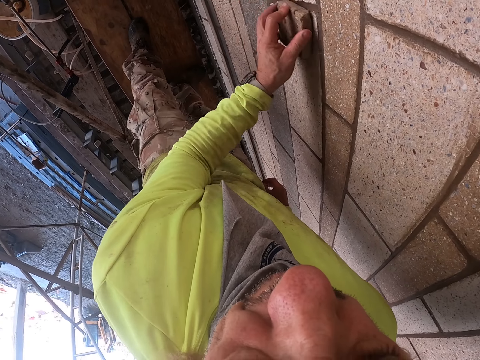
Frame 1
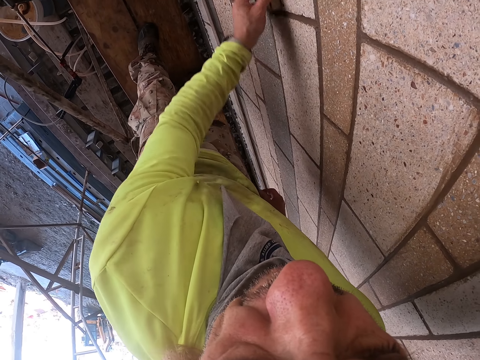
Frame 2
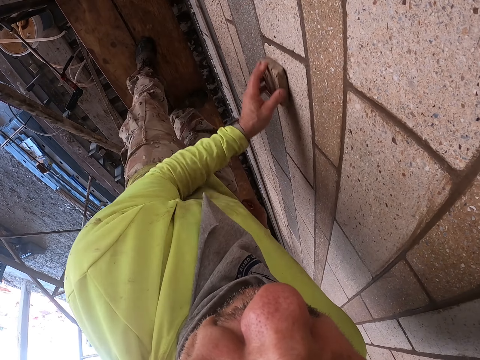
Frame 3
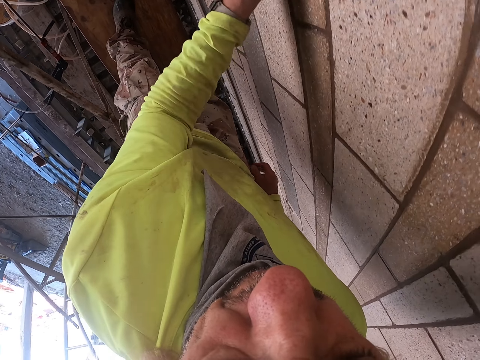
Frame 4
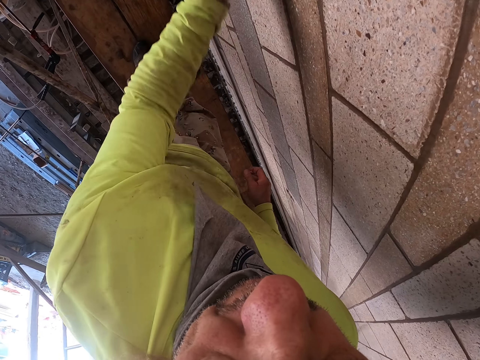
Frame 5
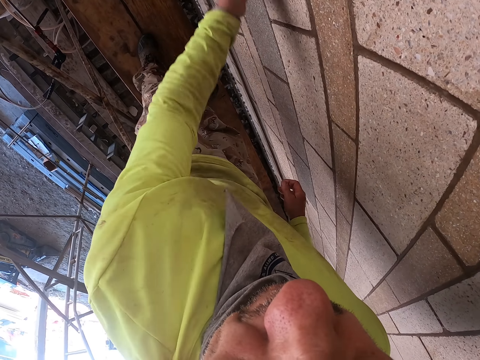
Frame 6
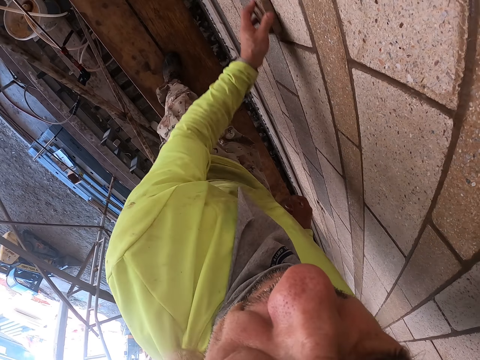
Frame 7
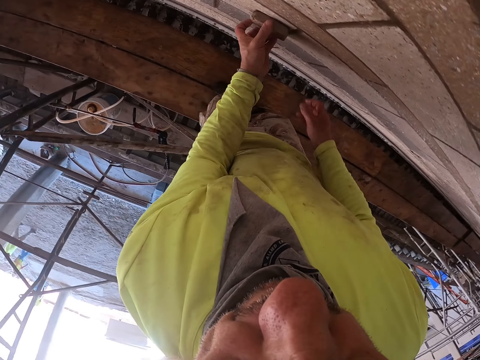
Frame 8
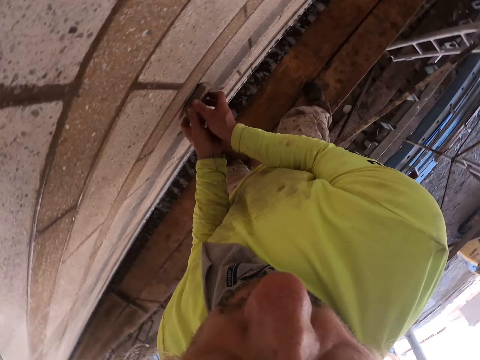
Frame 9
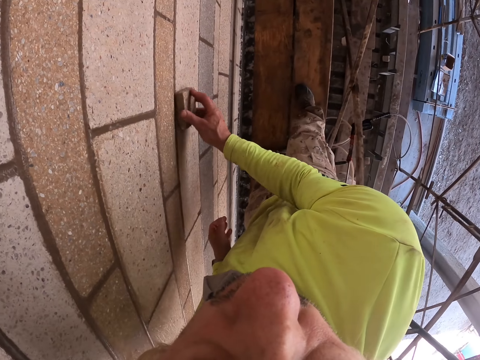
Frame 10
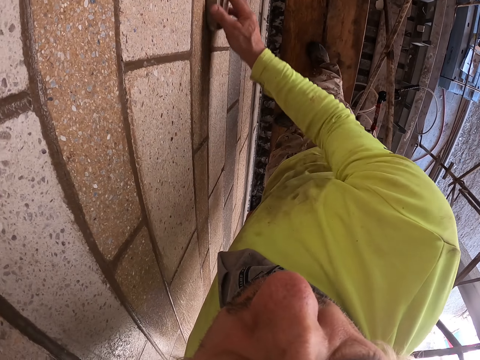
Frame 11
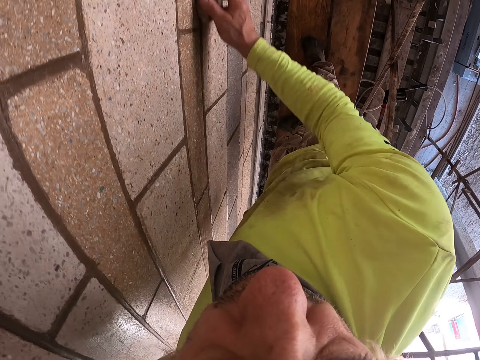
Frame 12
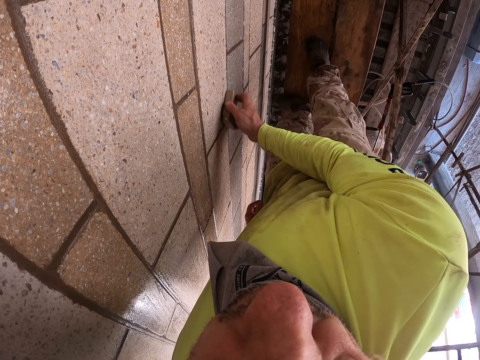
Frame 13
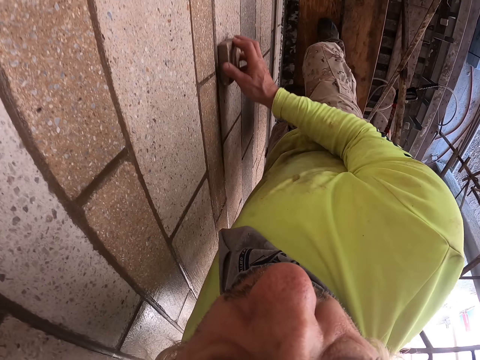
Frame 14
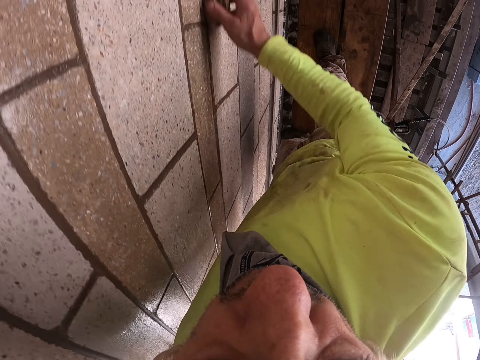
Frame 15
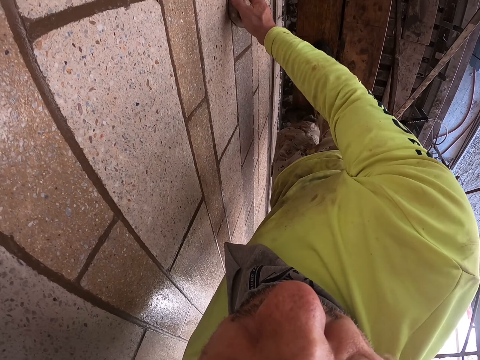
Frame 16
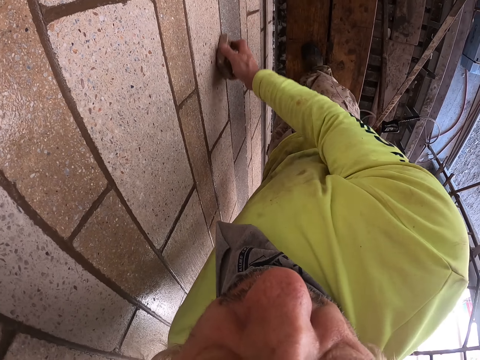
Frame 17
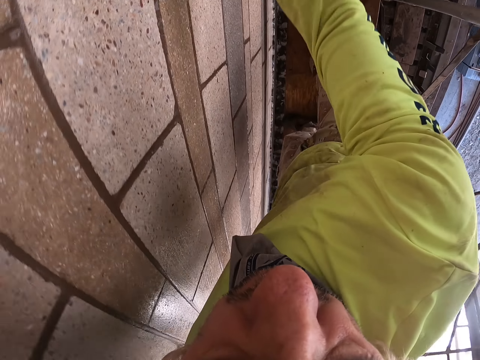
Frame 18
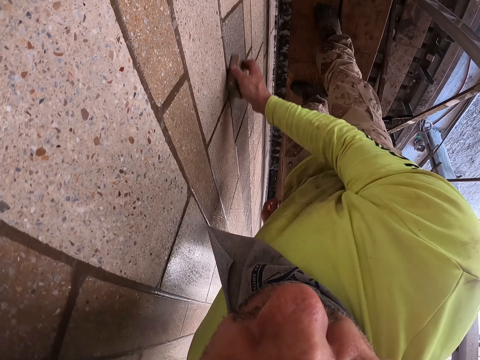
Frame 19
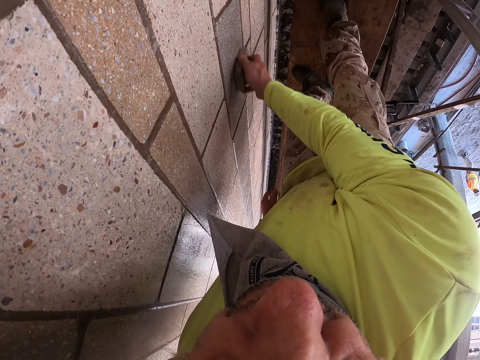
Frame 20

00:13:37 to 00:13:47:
The camera wearer wipes the wall with his right hand.

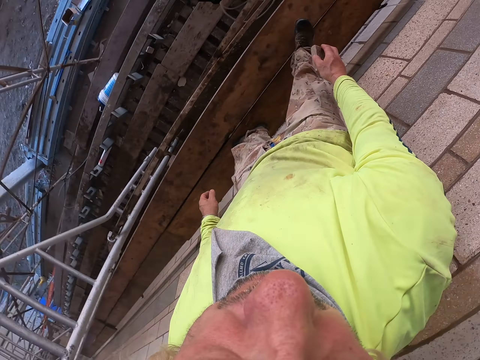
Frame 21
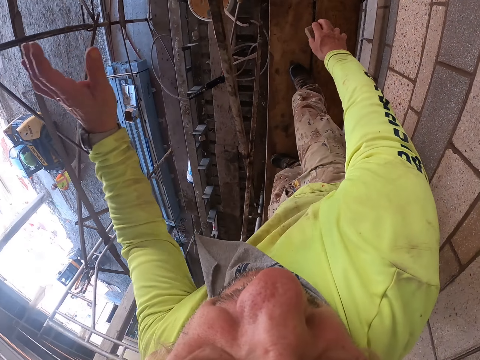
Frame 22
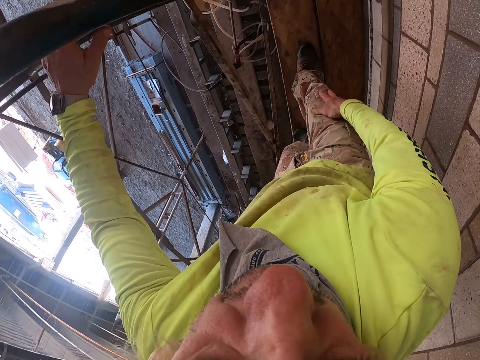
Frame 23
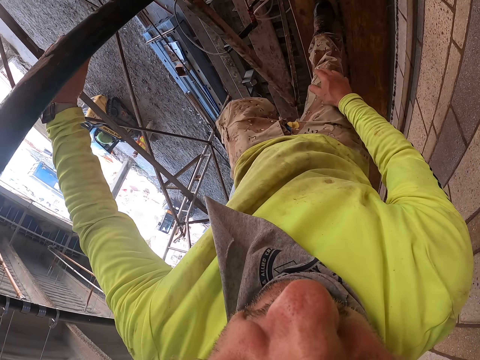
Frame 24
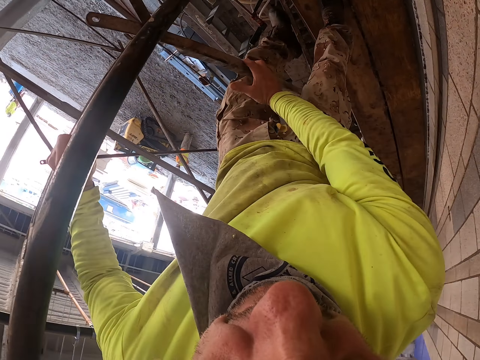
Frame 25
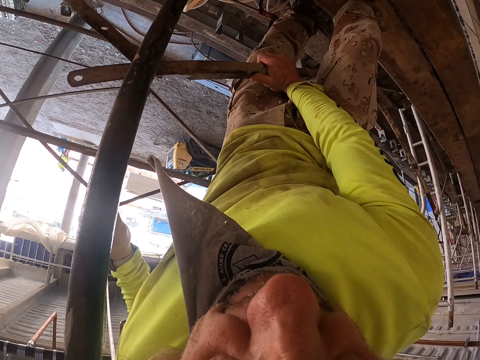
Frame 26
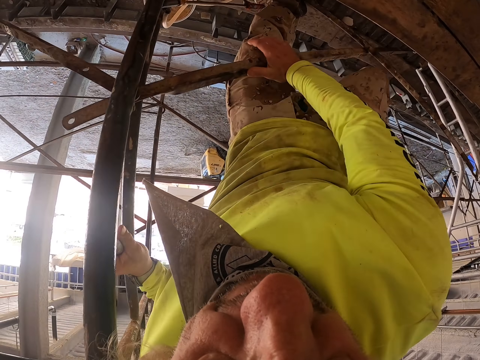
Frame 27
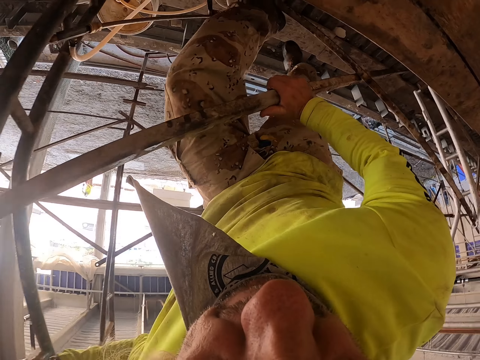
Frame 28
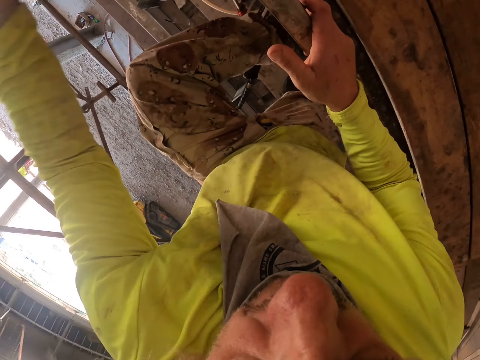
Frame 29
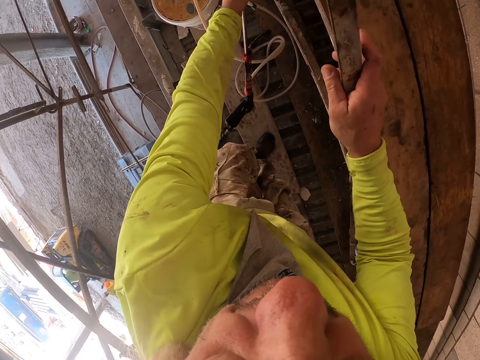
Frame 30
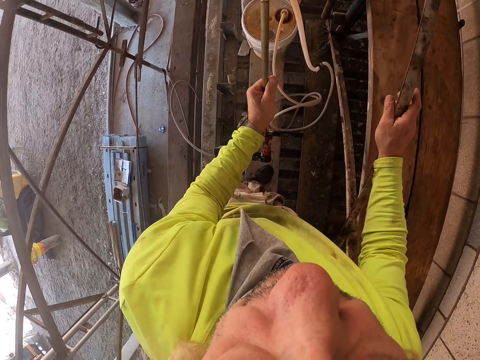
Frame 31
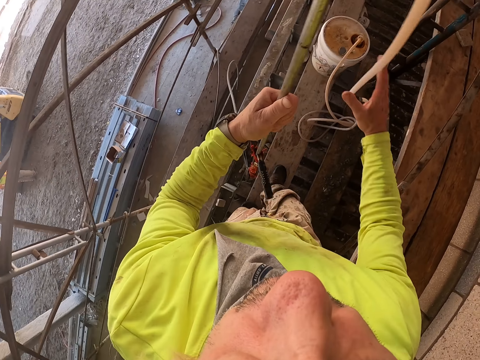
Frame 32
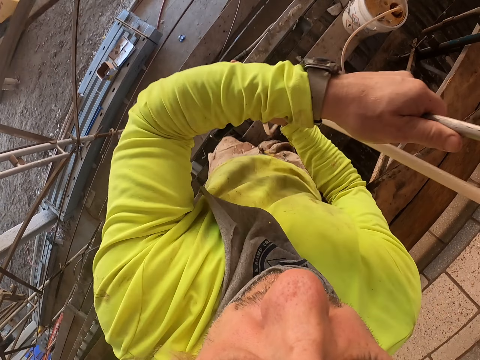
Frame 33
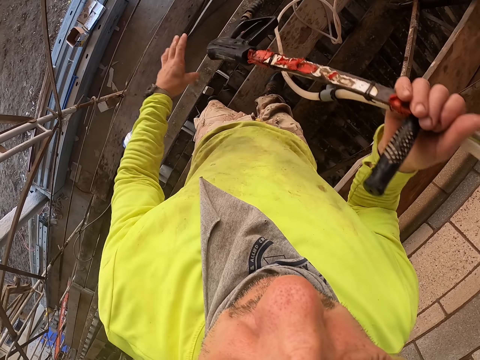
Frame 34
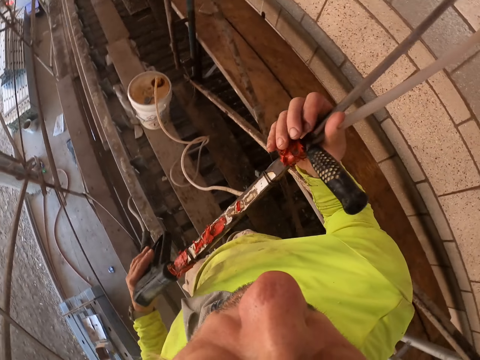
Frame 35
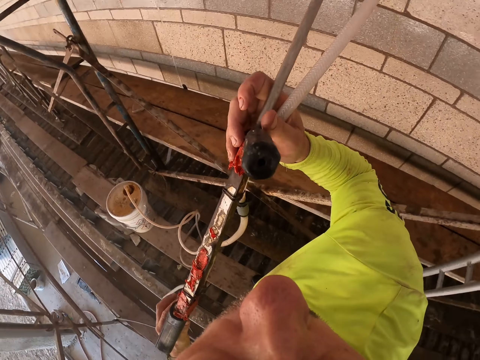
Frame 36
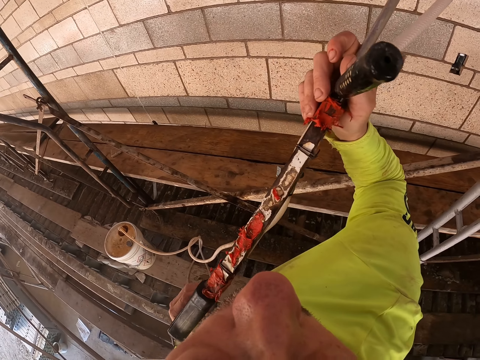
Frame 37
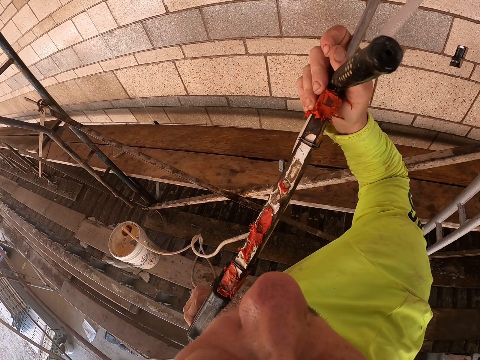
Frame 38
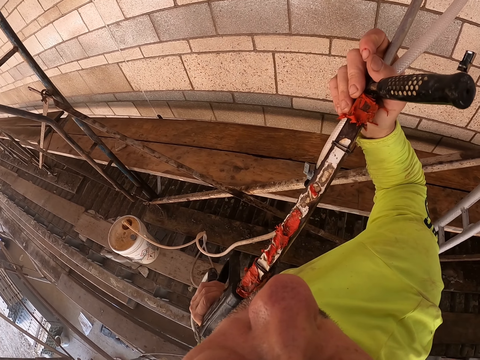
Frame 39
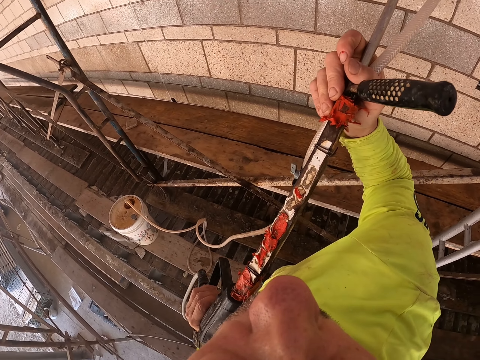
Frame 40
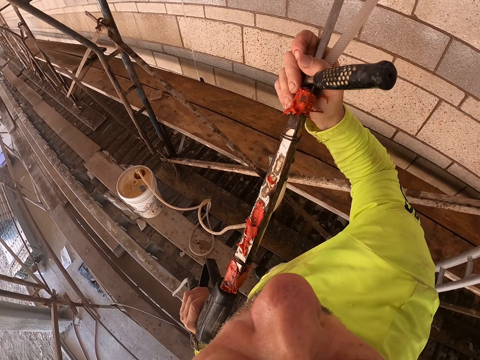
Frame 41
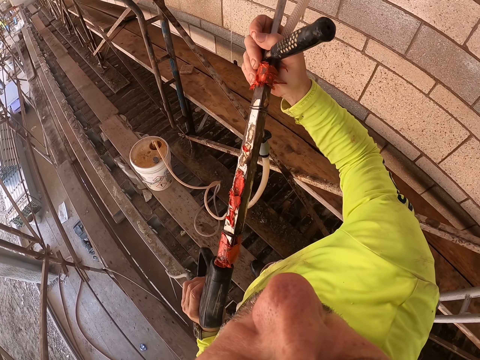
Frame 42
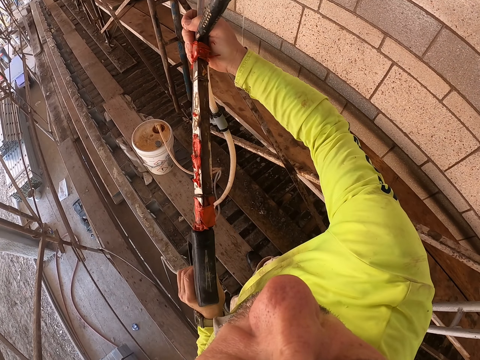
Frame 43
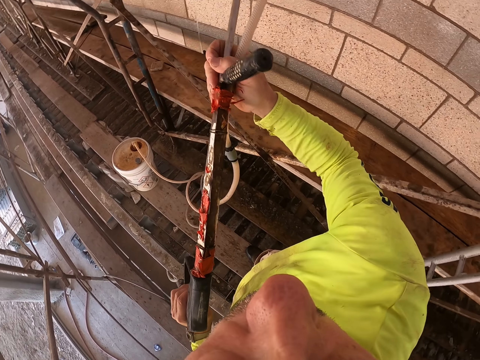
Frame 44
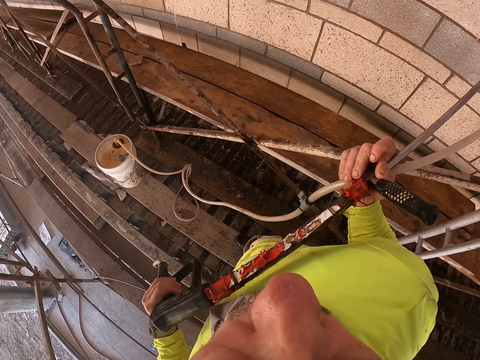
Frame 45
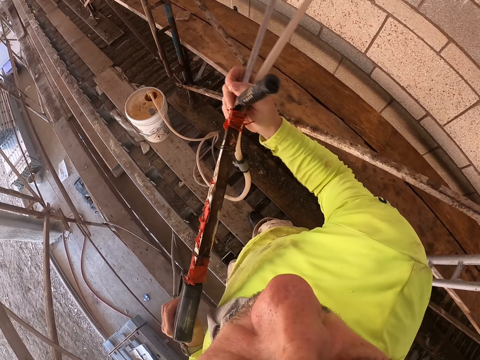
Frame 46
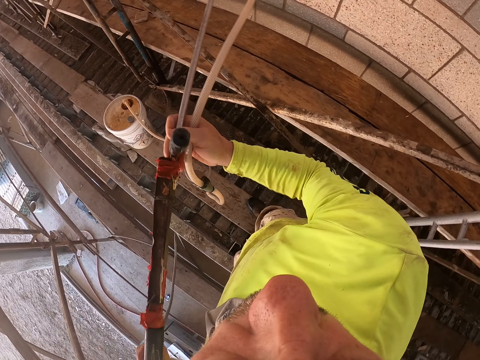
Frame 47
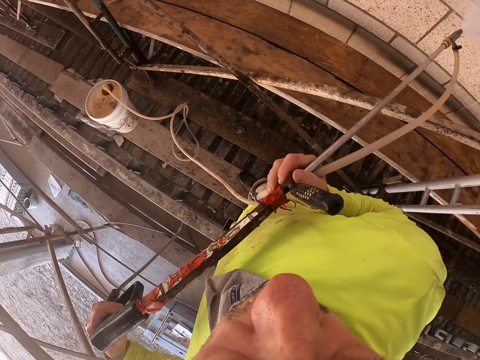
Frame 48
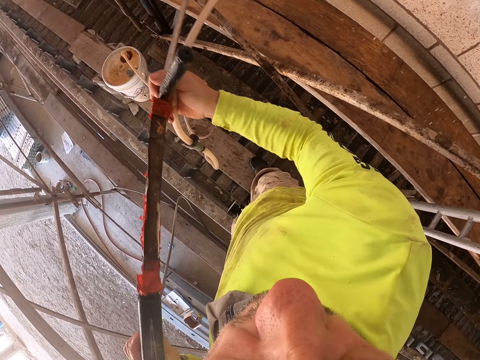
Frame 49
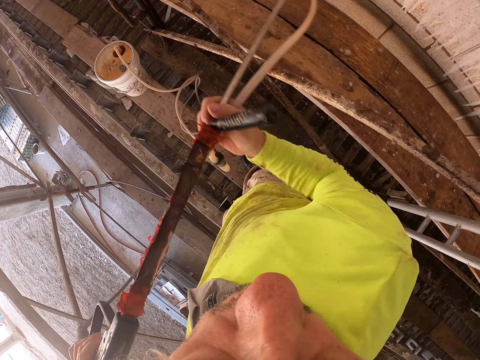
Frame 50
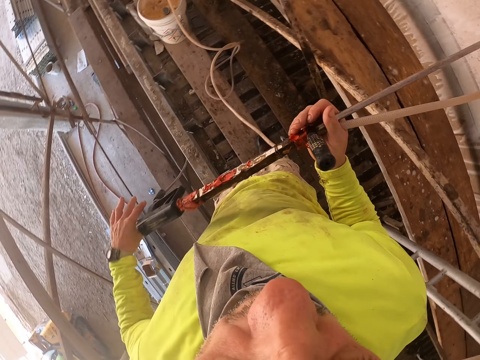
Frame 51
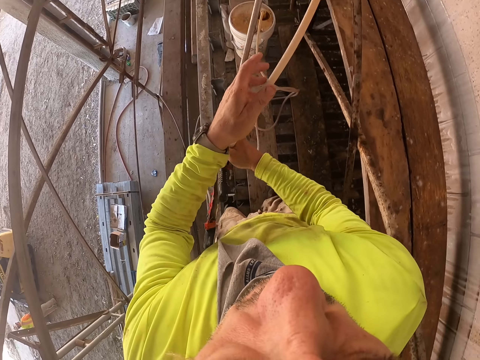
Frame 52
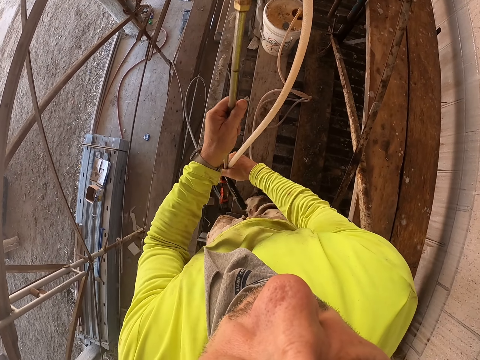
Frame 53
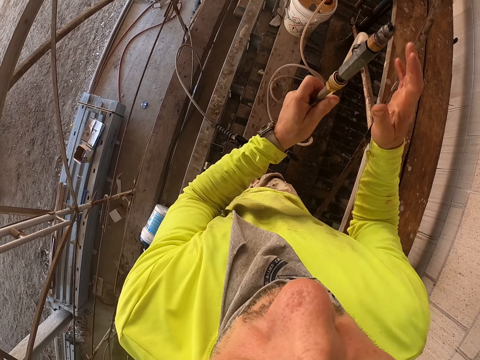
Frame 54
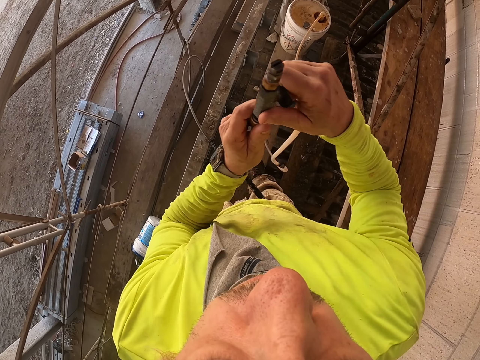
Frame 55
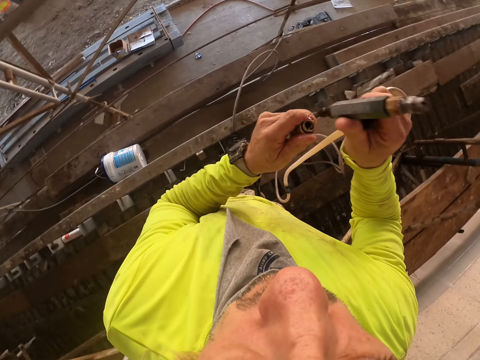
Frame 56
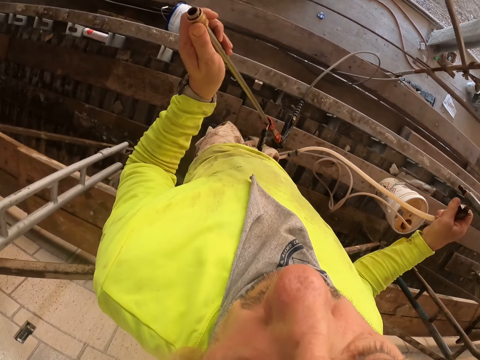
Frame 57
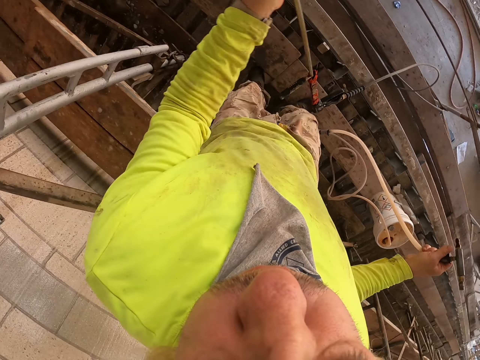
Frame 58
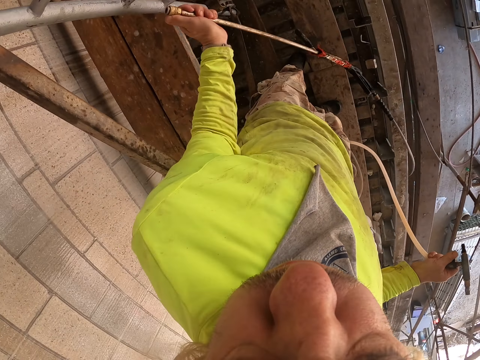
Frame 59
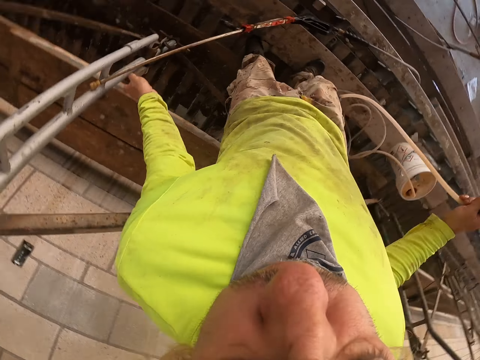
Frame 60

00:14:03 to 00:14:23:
The camera wearer touches the construction wires. They move down the building. They pick the plastic water pipes or stirrup pump spray. They wash the wall. They spray the wall using the stirrup pump spray. They hold the plastic water pipes. They remove the nozzle pipe from the stirrup pump spray.
